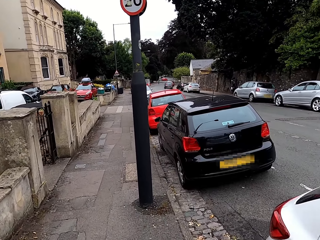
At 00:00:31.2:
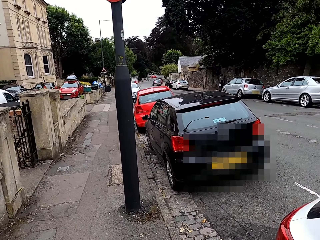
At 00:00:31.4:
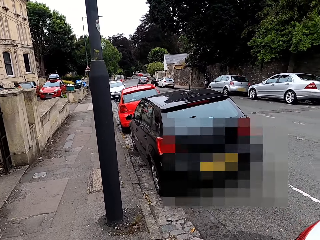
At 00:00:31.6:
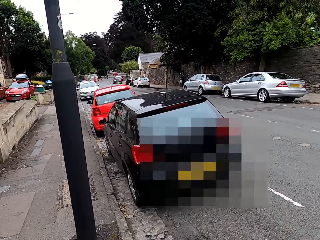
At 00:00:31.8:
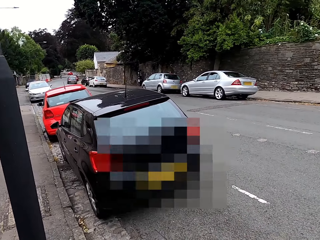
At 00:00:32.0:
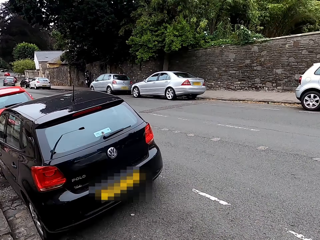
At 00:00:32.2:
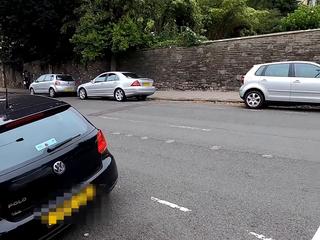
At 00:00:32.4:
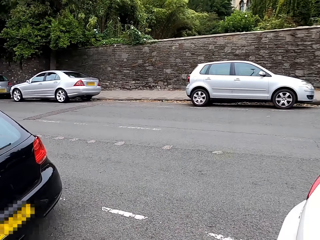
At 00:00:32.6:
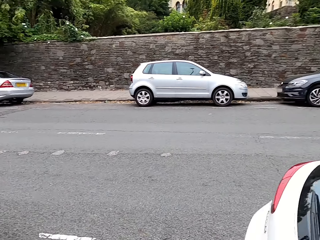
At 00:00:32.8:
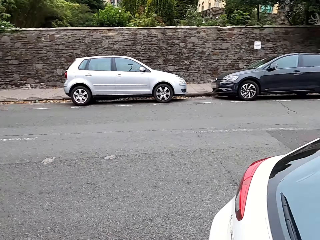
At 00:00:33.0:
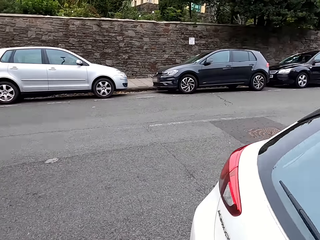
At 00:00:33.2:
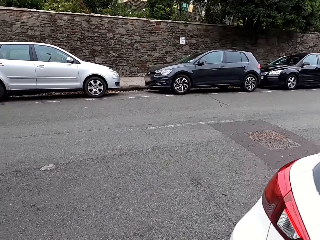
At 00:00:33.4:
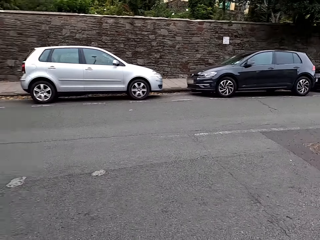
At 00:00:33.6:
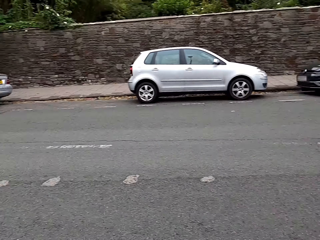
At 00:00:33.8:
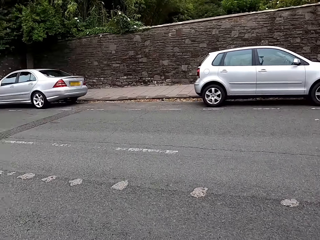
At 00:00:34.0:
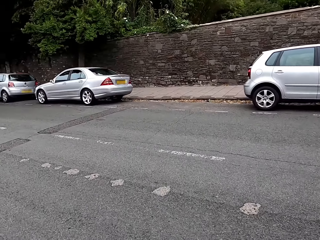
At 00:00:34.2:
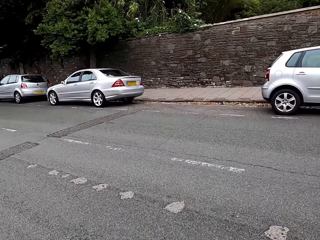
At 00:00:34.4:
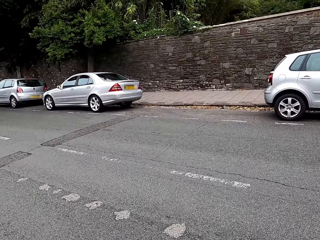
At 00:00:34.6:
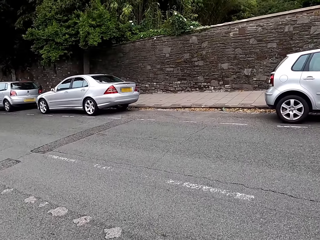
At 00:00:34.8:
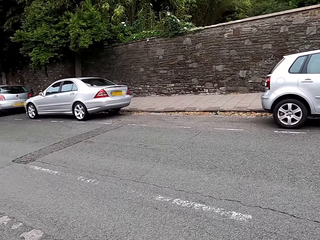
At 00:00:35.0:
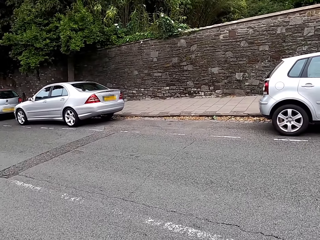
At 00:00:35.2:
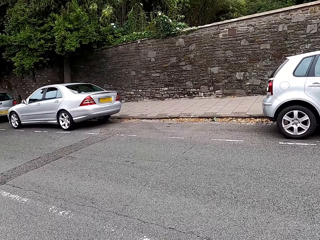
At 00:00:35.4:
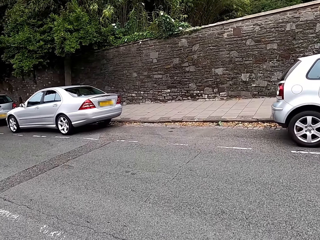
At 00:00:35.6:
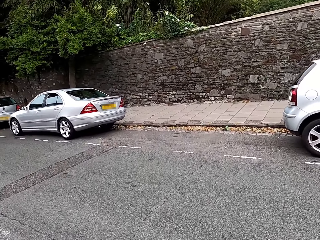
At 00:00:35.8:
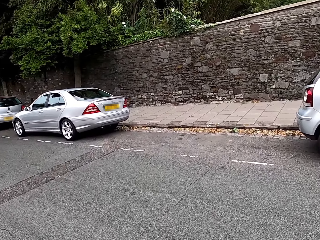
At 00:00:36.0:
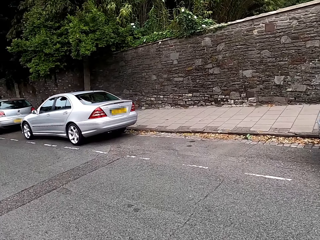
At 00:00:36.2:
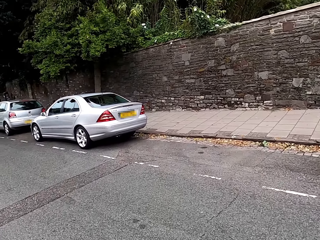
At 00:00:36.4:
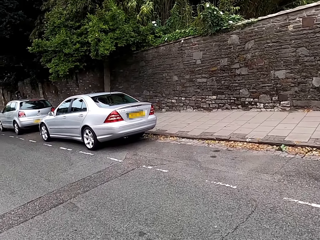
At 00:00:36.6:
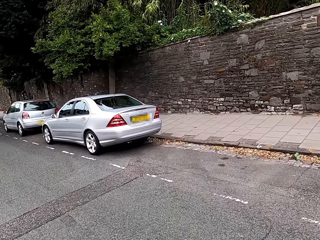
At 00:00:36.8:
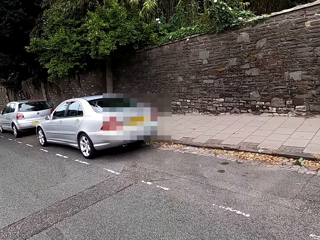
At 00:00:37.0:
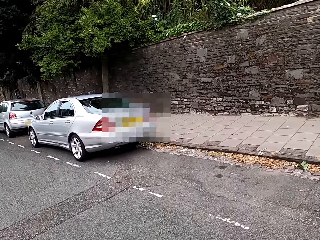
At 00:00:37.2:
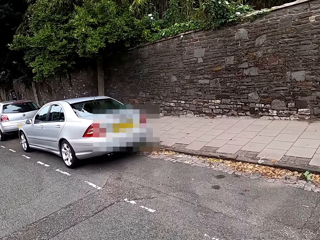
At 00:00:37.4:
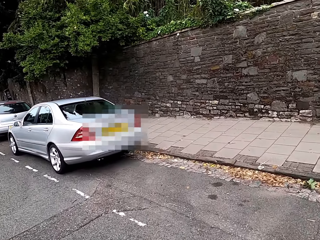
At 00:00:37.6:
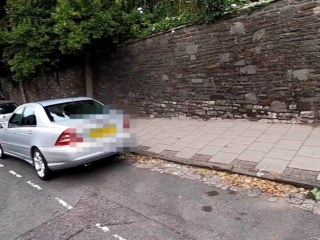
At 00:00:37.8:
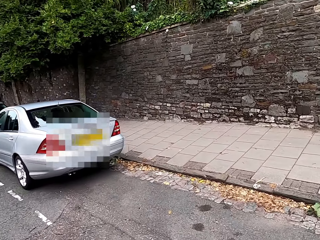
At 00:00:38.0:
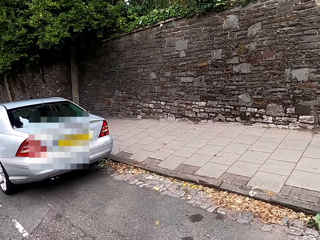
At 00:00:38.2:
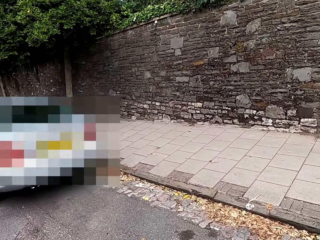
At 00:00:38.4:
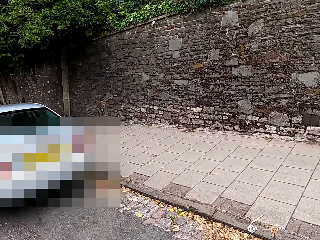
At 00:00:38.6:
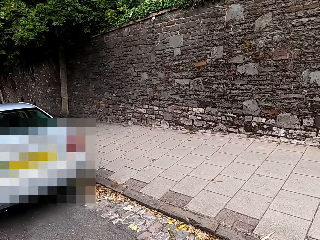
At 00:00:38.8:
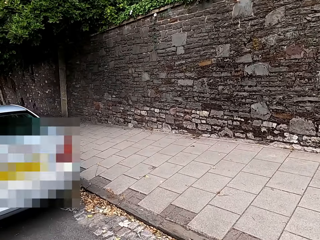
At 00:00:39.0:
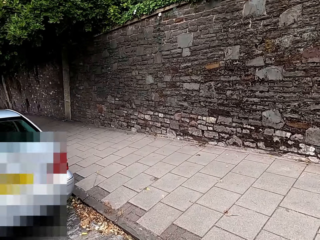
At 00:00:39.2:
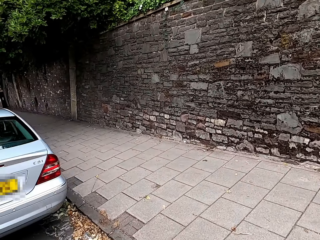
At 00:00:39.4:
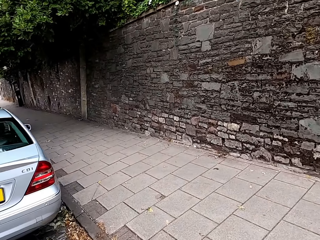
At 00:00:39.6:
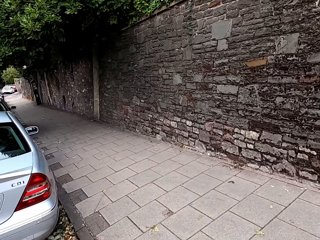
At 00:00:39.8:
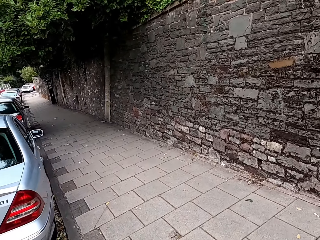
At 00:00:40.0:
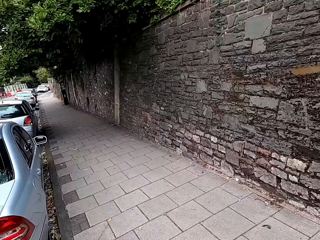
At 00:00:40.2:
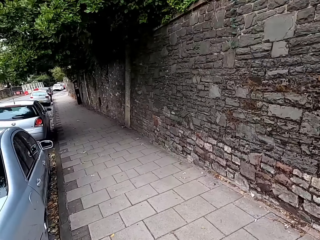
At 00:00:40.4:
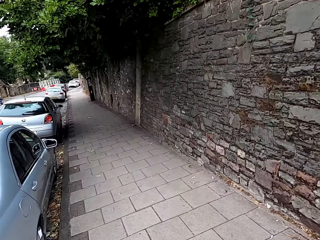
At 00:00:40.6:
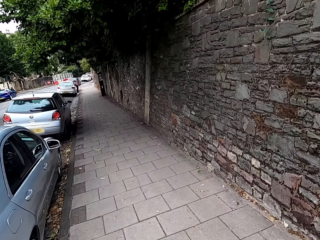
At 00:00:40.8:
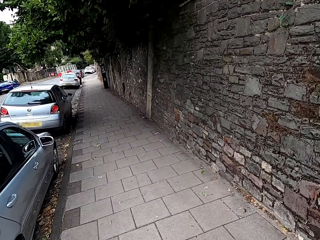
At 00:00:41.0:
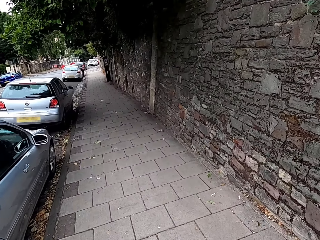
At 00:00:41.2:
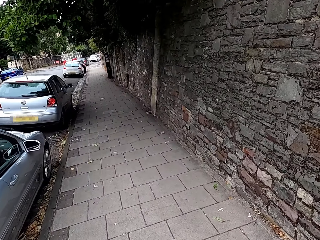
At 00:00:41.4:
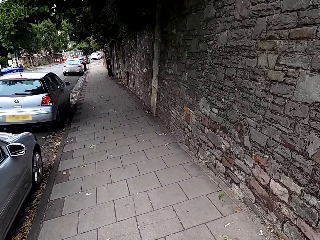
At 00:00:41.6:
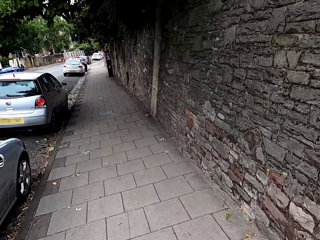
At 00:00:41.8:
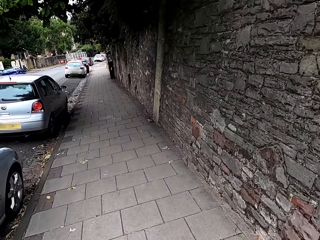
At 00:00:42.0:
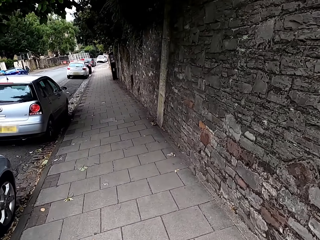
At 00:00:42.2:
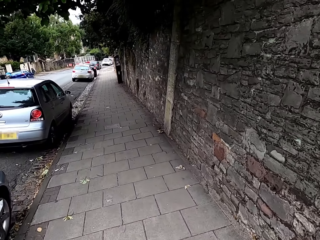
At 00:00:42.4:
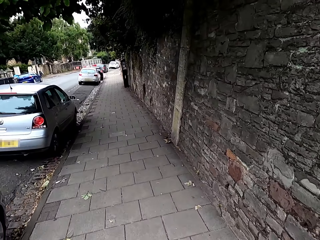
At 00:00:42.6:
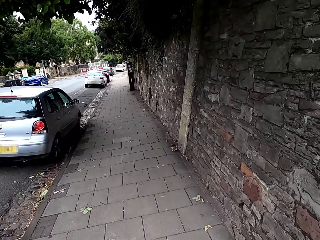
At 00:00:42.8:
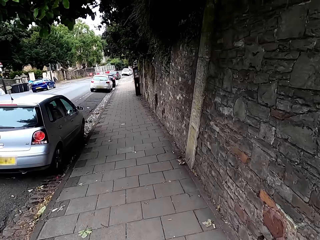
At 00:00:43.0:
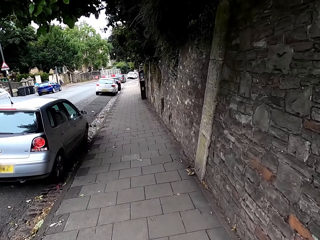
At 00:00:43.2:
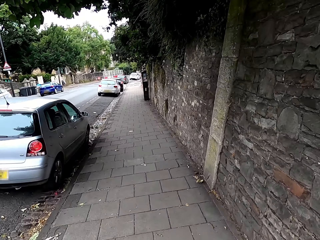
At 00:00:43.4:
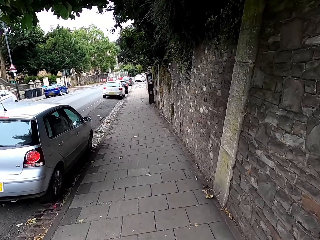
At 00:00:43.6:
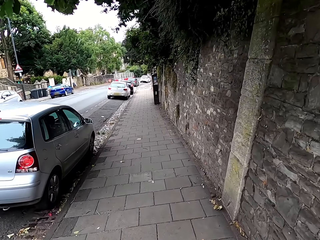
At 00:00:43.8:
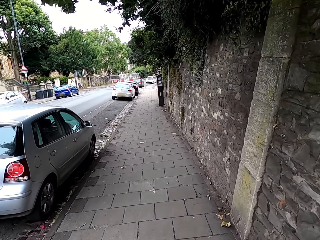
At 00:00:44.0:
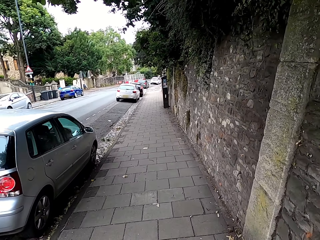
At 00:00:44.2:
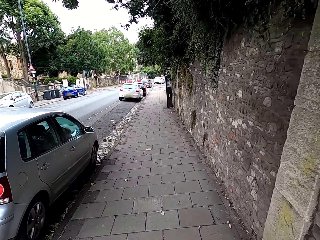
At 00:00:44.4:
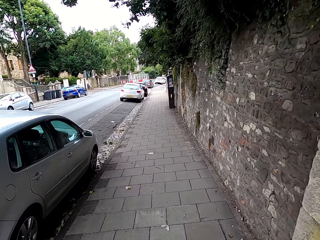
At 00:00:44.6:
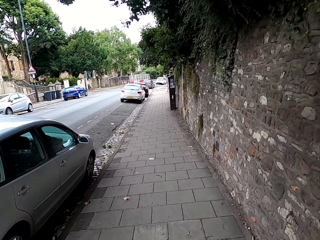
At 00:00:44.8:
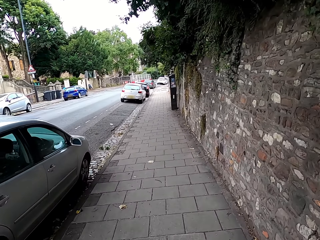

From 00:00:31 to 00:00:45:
The camera wearer crosses the road. They look around. They walk around the street.

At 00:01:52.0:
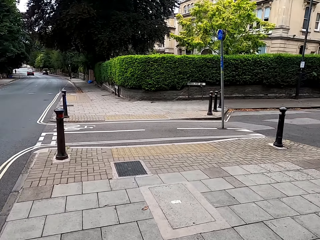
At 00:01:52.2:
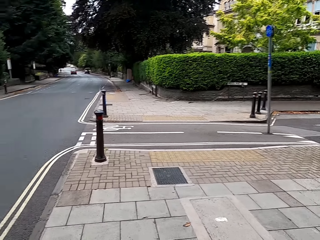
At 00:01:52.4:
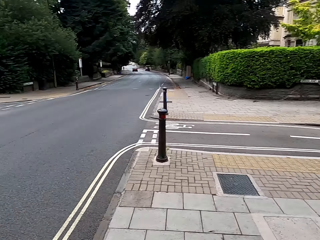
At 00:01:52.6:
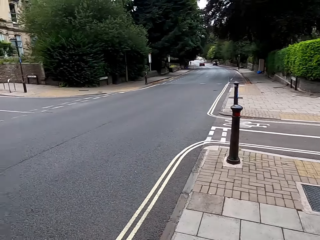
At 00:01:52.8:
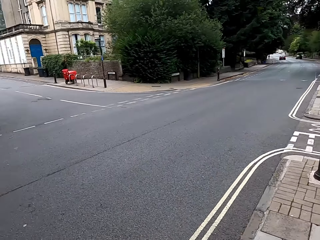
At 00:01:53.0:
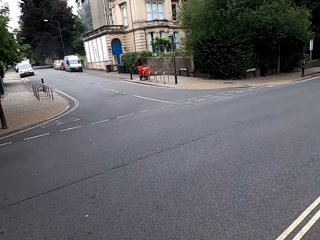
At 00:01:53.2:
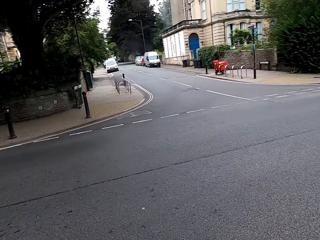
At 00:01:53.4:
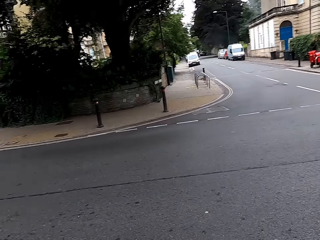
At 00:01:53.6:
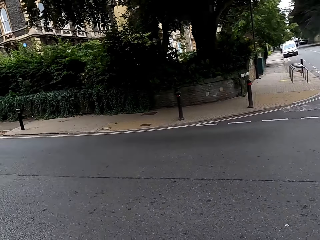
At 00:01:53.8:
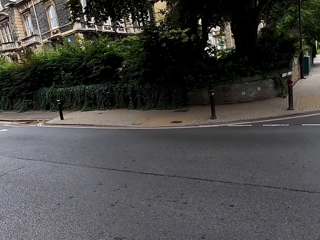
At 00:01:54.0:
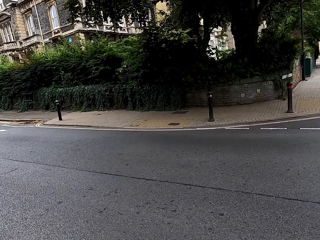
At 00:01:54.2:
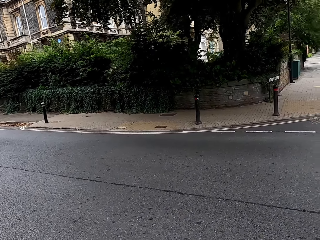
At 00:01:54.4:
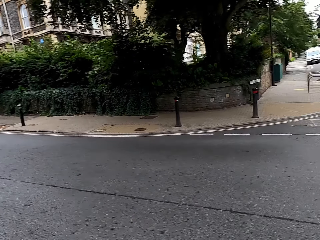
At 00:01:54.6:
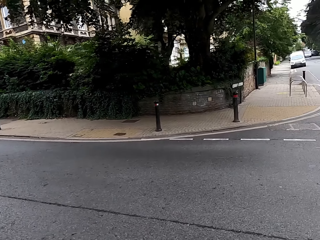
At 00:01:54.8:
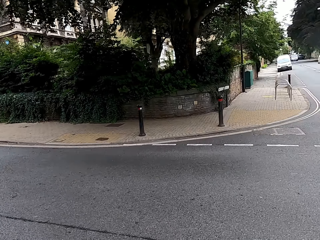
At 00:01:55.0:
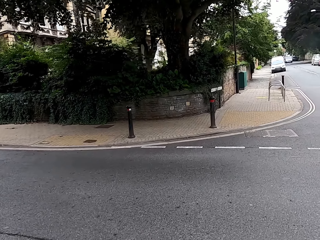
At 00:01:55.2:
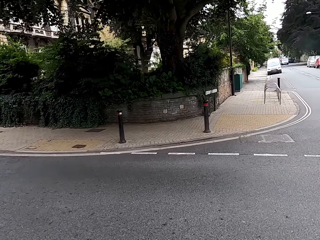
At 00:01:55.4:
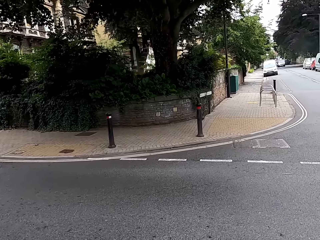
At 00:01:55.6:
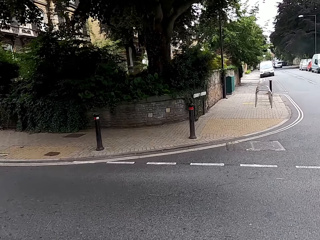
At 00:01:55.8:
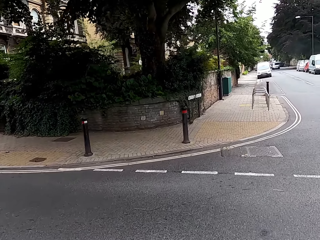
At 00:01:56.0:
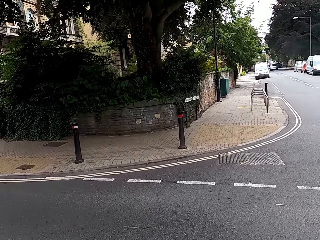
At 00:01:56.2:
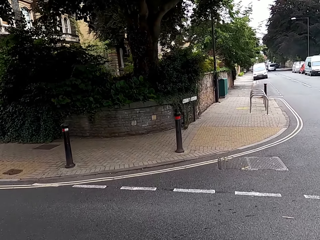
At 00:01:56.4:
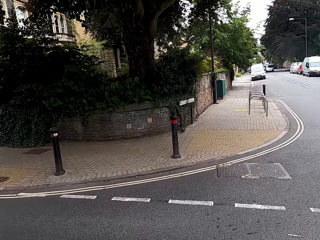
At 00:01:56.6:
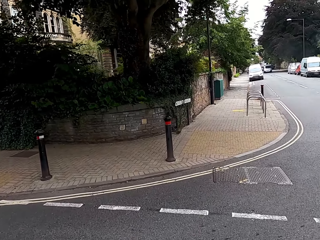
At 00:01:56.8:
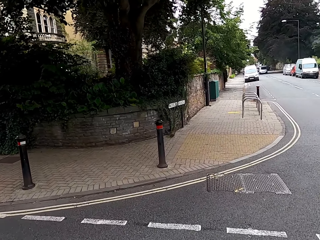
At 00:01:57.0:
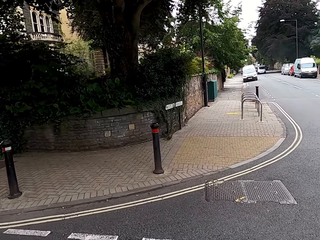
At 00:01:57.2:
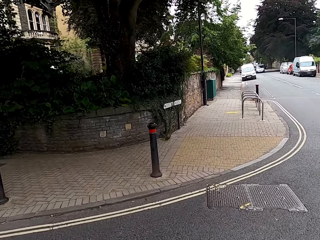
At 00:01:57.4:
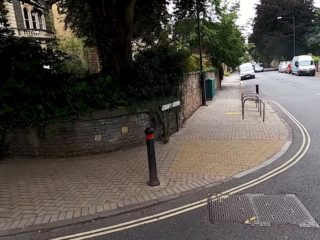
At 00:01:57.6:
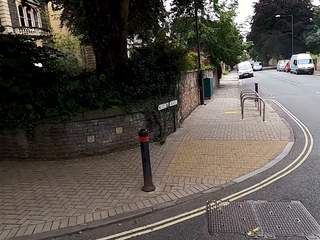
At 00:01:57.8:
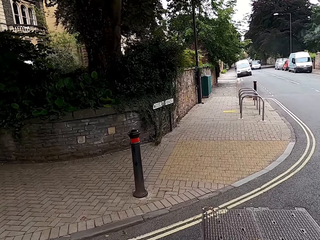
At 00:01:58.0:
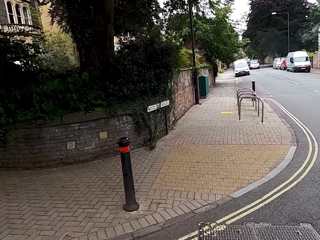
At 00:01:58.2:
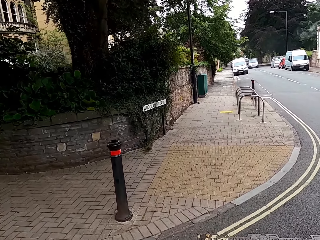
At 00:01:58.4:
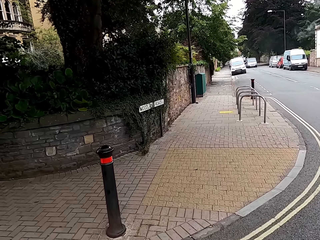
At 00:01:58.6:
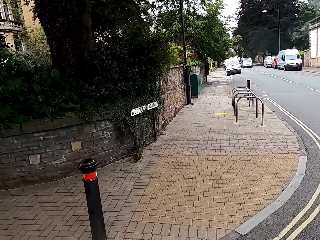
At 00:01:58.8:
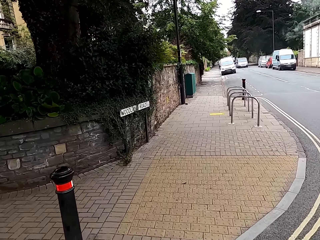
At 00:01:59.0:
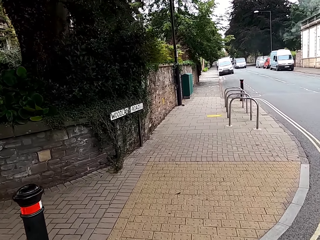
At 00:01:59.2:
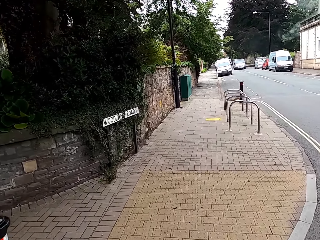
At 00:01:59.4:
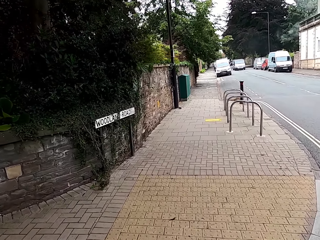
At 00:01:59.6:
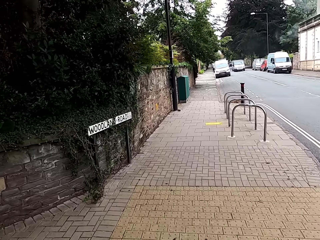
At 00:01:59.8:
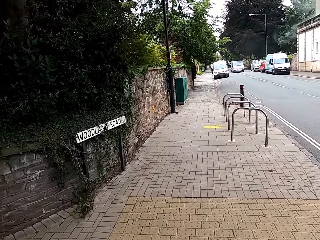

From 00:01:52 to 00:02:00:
The camera wearer looks around. They cross the road. They walk around the street.
